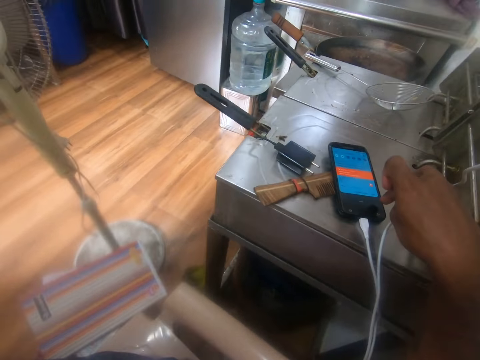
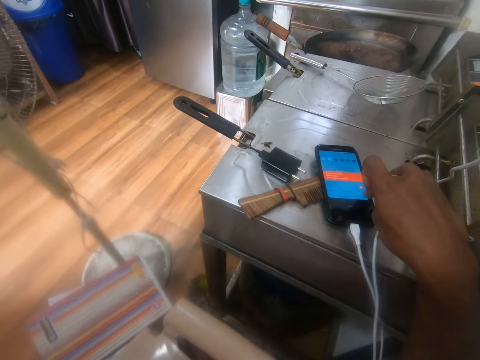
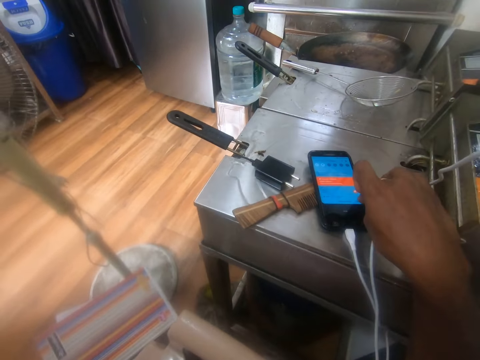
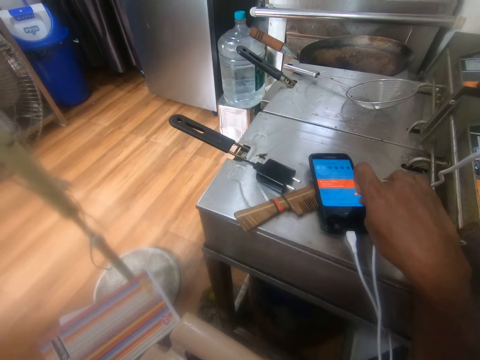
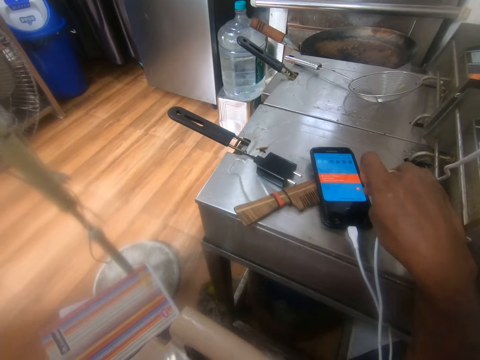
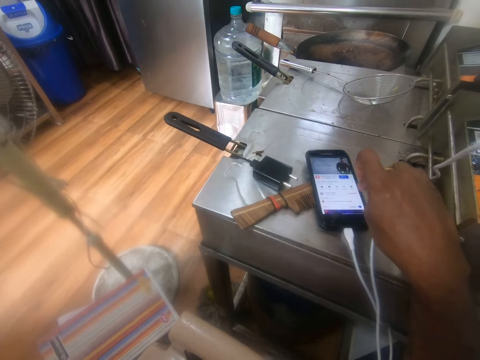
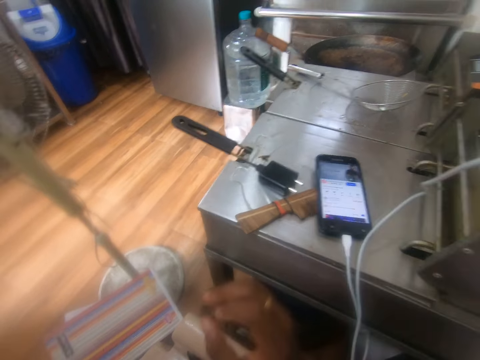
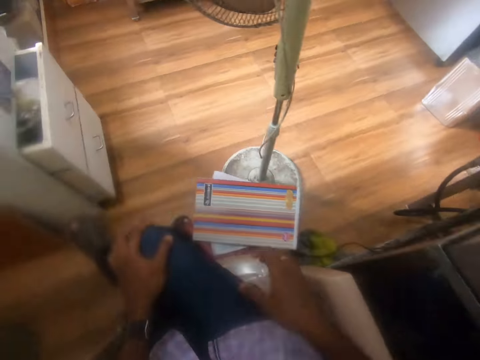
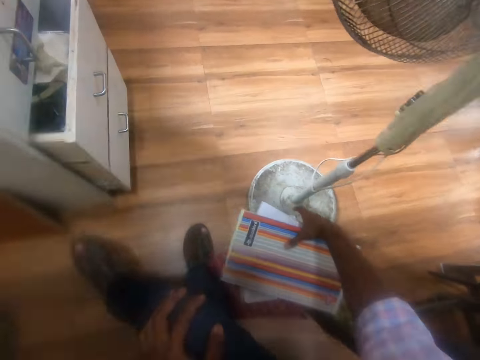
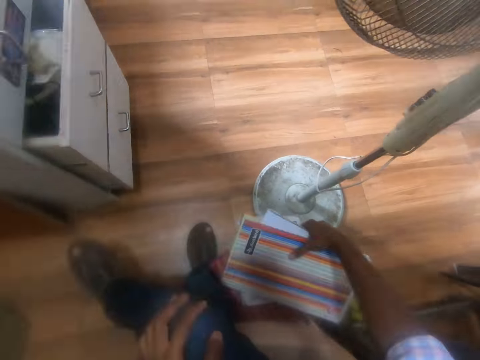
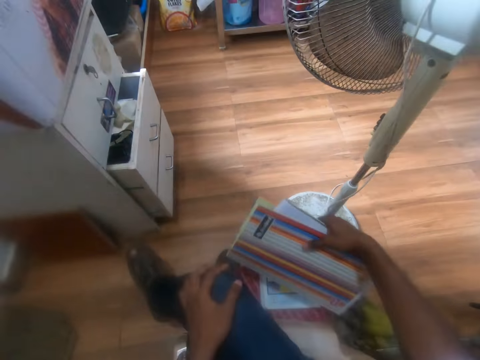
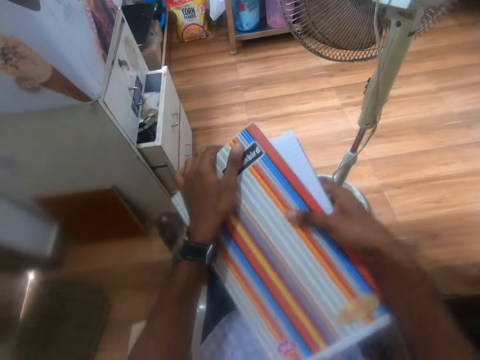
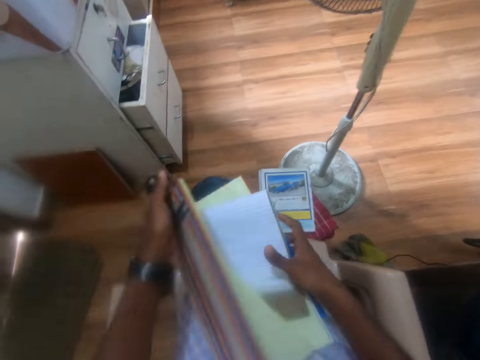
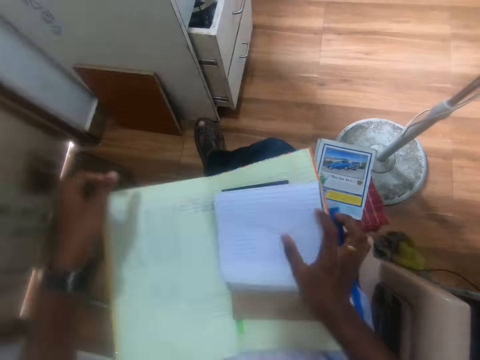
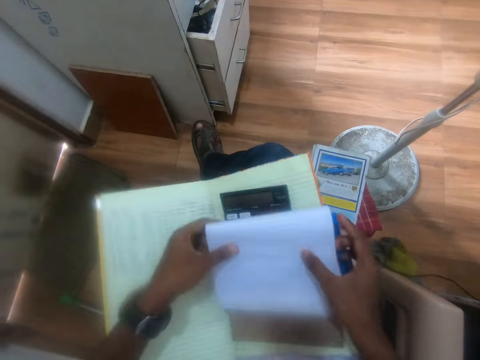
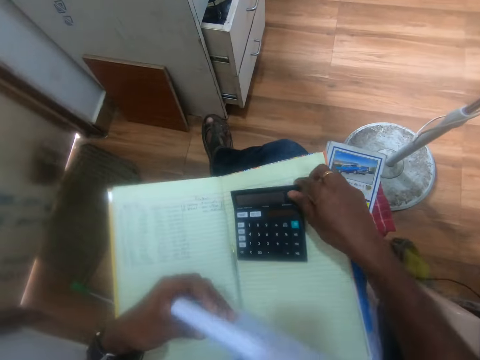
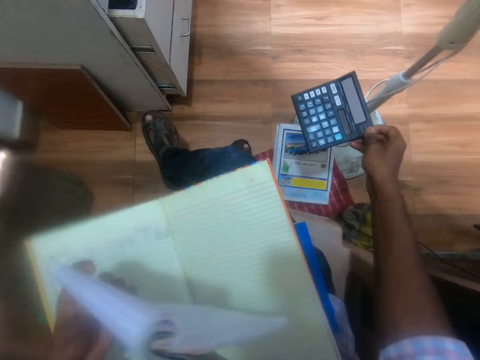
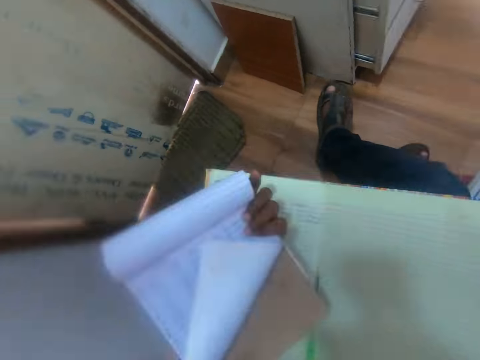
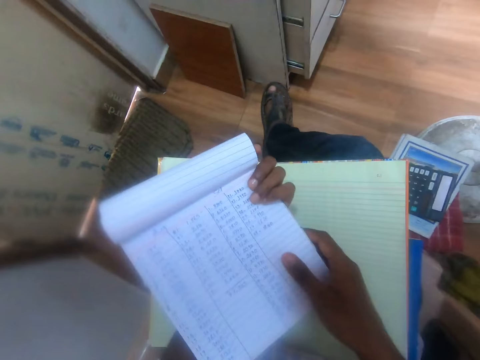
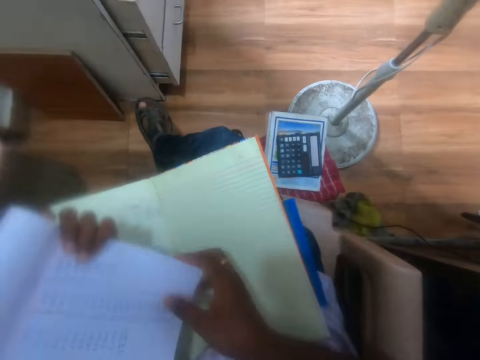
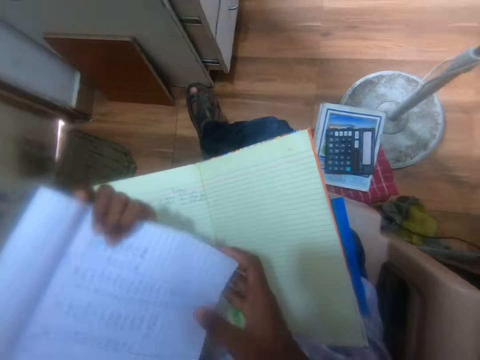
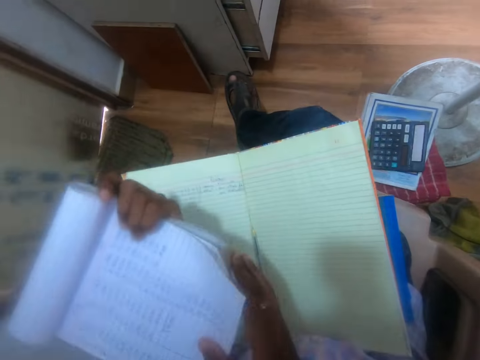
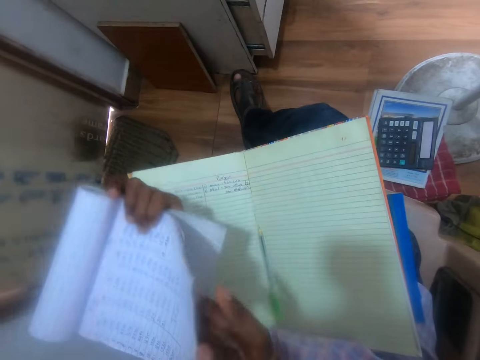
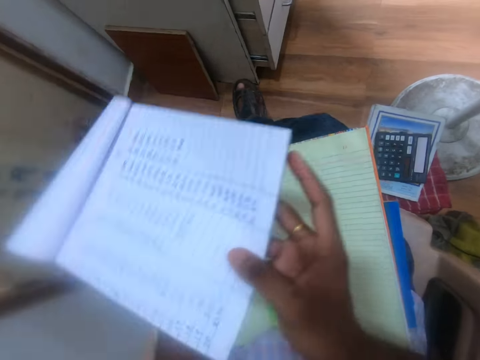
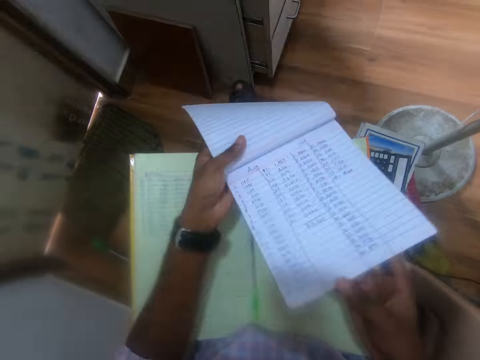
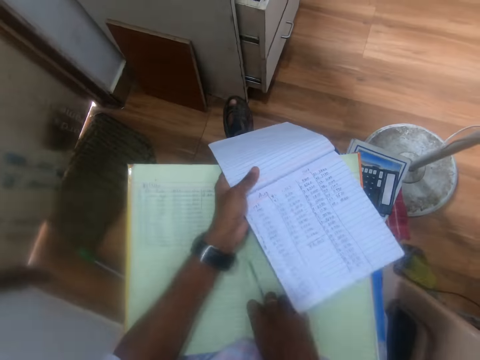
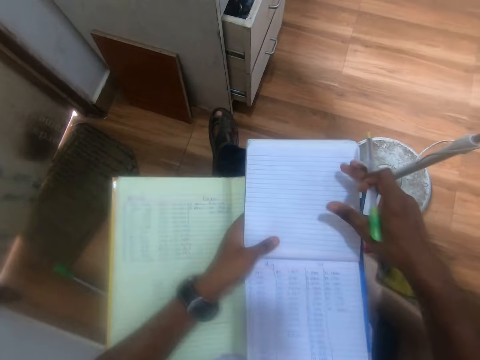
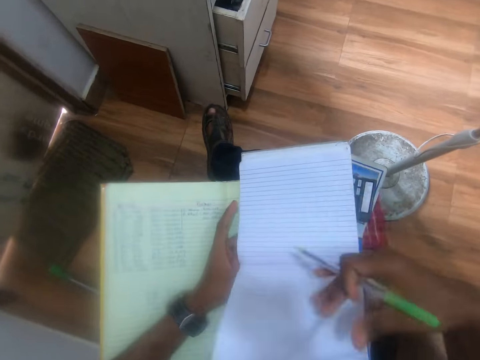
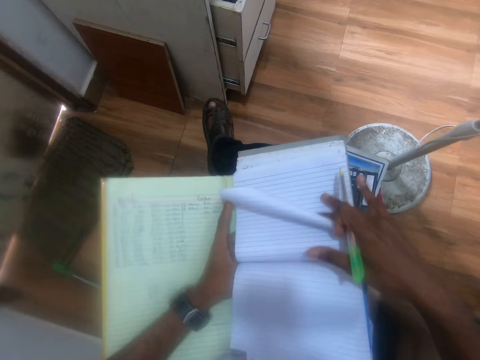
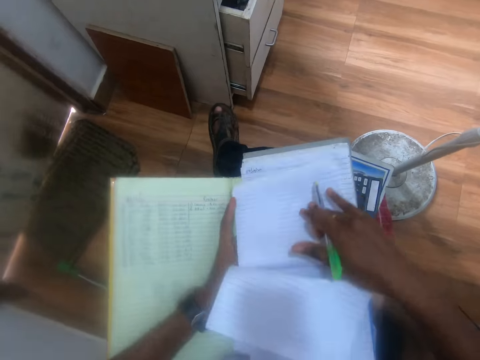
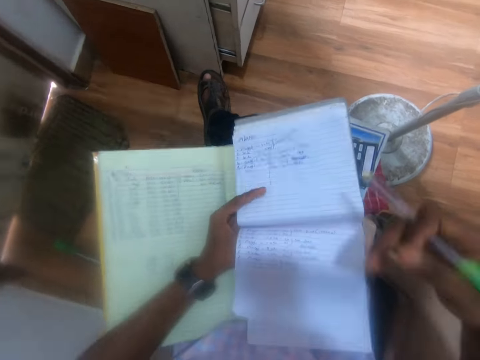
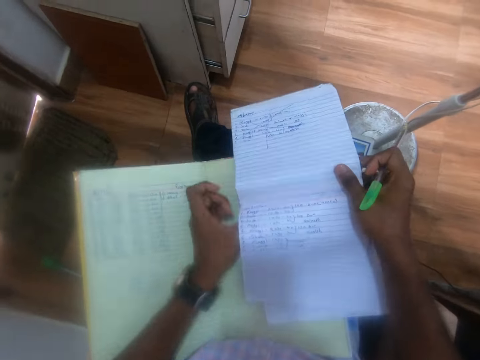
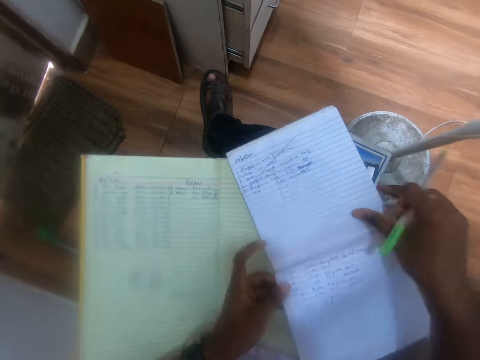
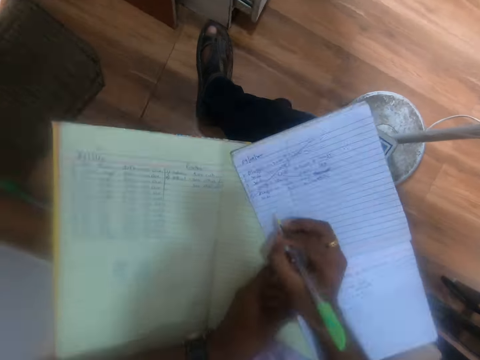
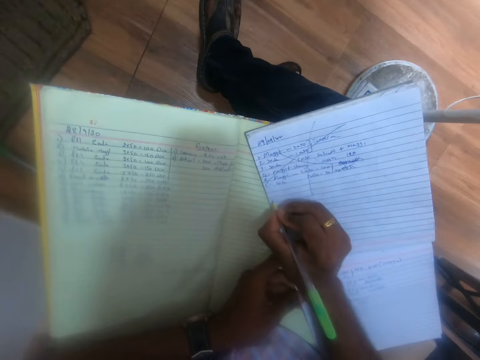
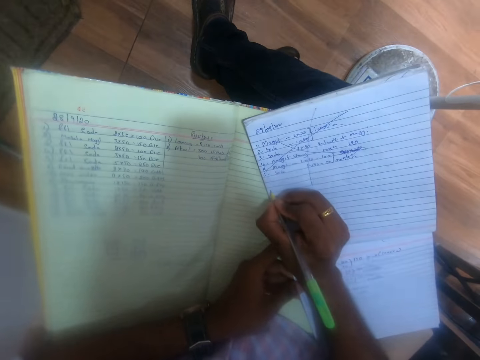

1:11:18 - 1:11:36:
The camera wearer moves his hand. He picks a notebook from a stool in the room with his right hand. He holds the notebook with both hands. He drops the notebook in his hands on his lap. He opens the notebook on his lap with his left hand. He picks a white jotter from the notebook with both hands. He picks a calculator from the notebook with his right hand. He moves the calculator. He drops the calculator in his right hand on the stool or a book. He checks the white jotter in his left hand with his right hand. He moves the book. He opens the book. He places the white jotter in his hands on the notebook on his lap. He picks a pen from the notebook on his lap with his right hand. He flips a page of the white jotter on his left hand with his right hand repeatedly. He places the white jotter in his hands on the notebook on his lap. He writes on the white jotter with the pen in his right hand.

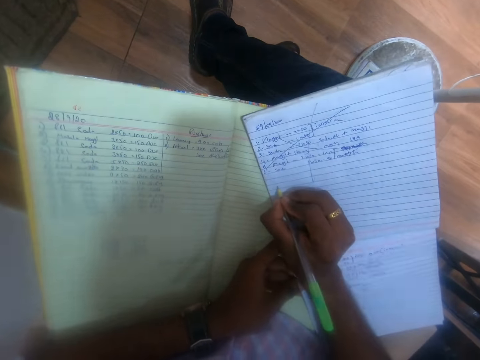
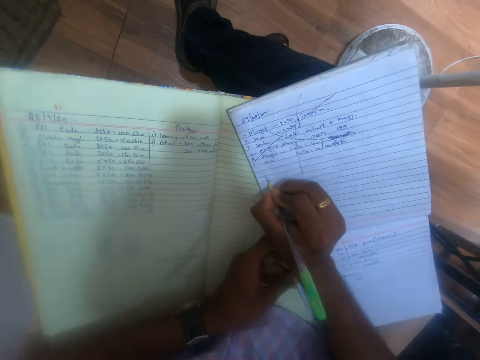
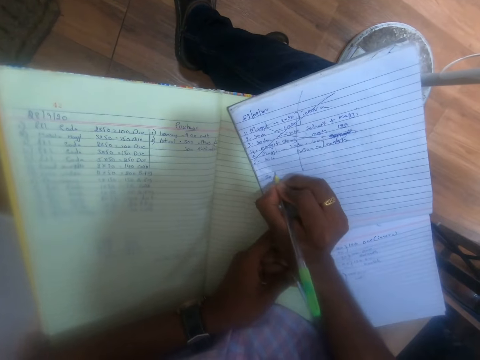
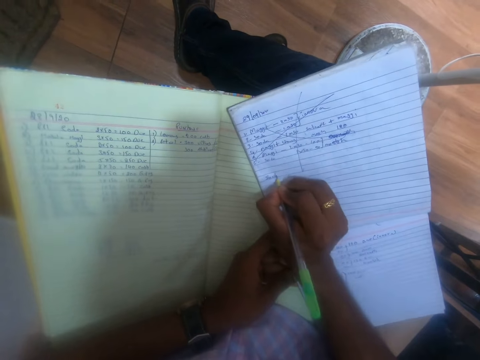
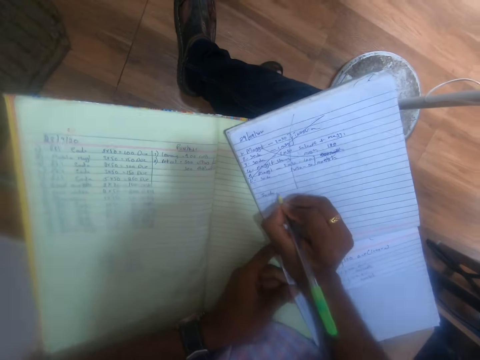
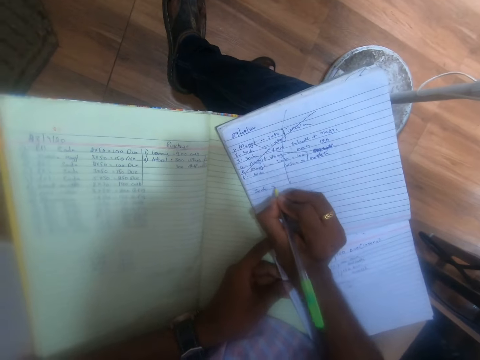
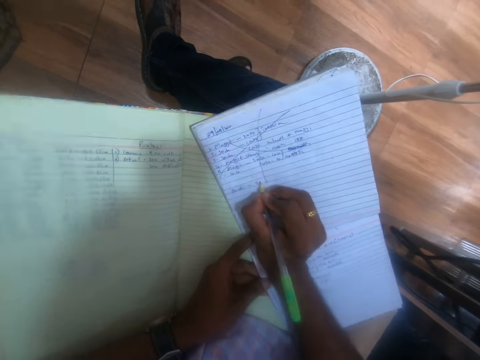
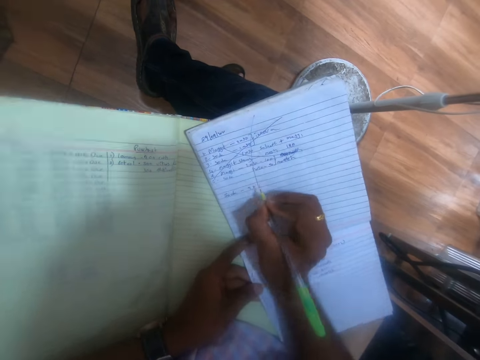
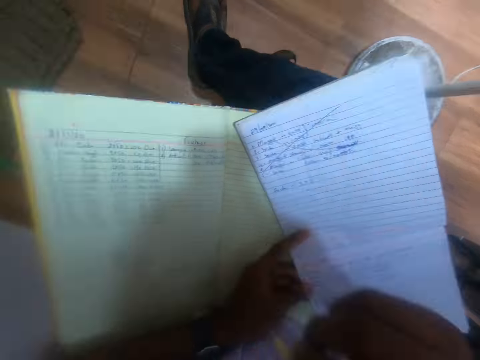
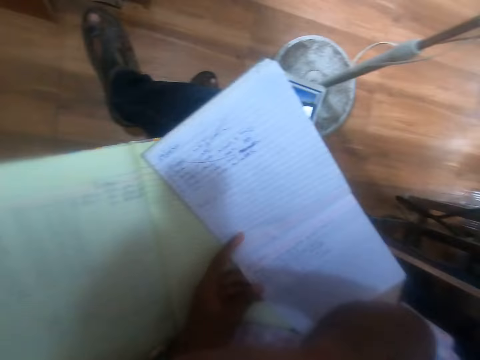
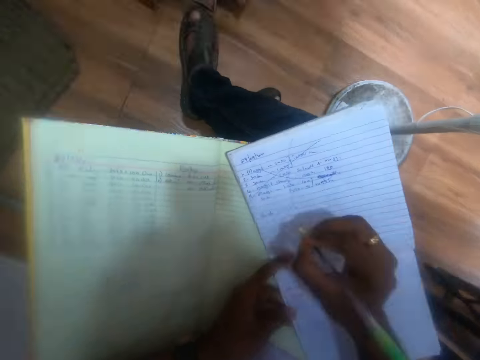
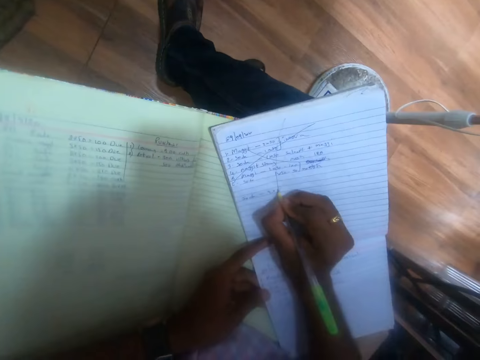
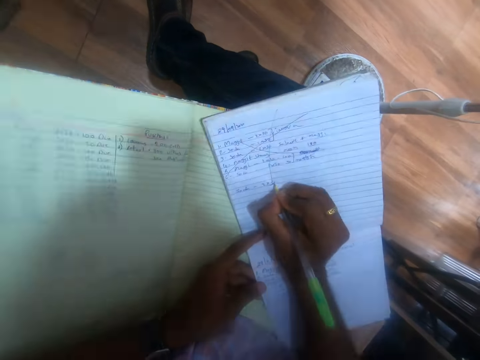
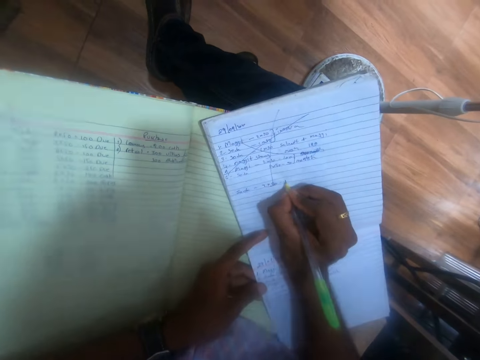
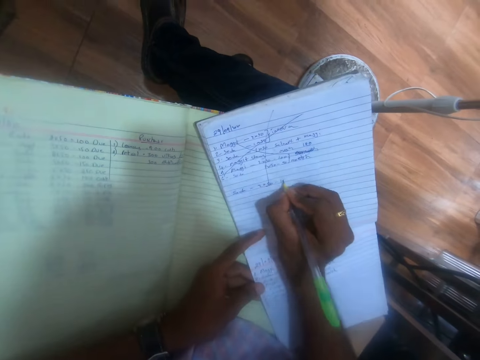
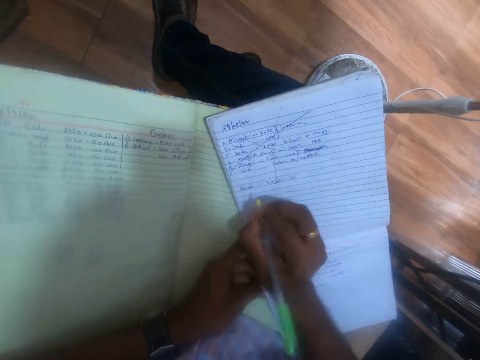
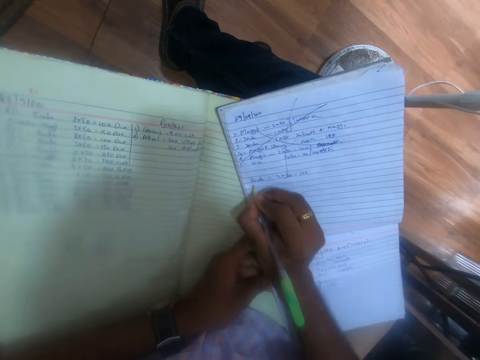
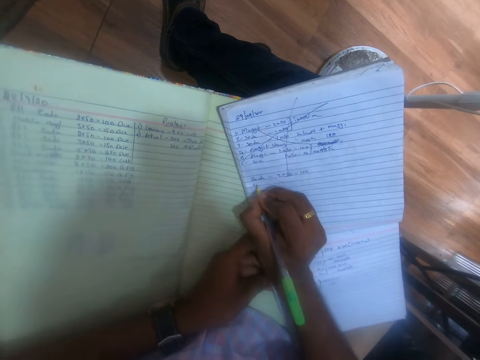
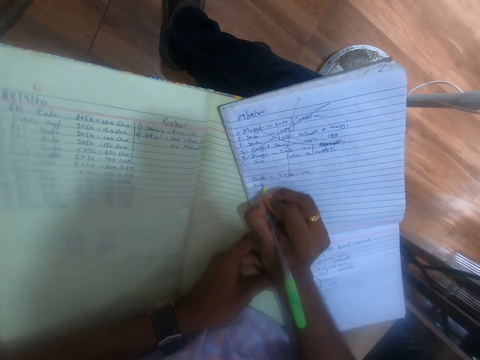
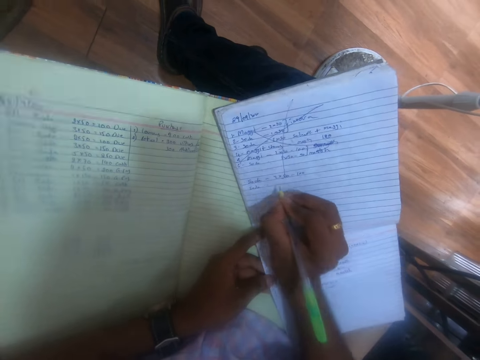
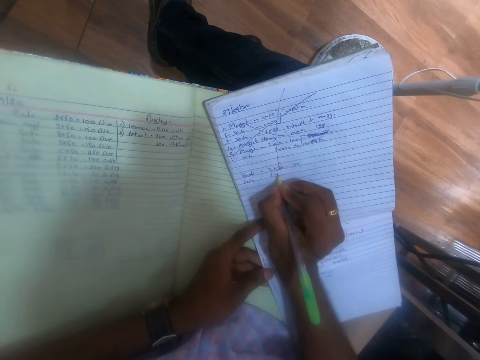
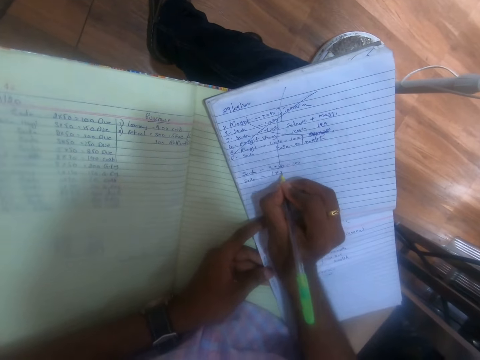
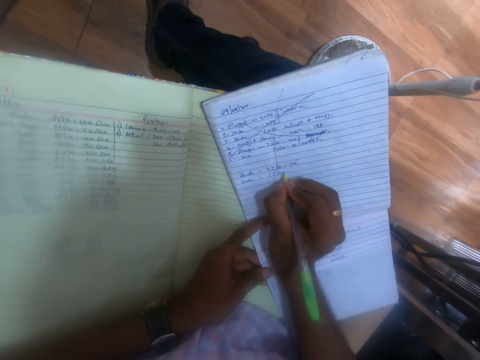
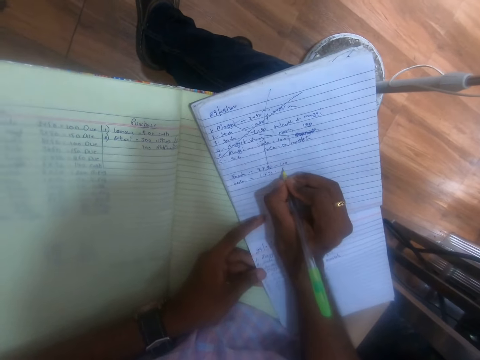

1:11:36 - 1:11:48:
The camera wearer moves his hand. He writes on the white jotter with the pen in his right hand.
